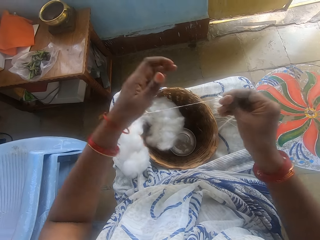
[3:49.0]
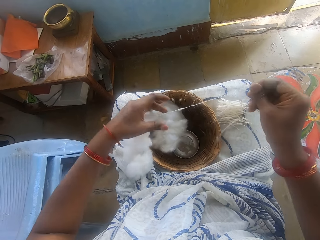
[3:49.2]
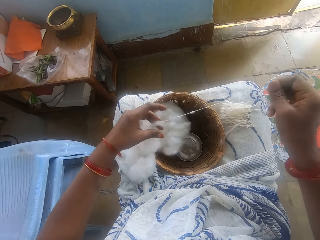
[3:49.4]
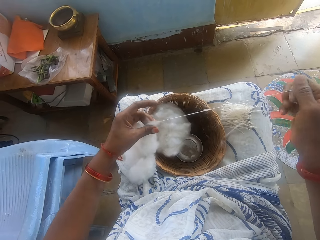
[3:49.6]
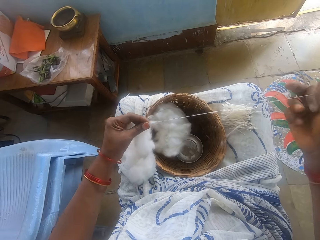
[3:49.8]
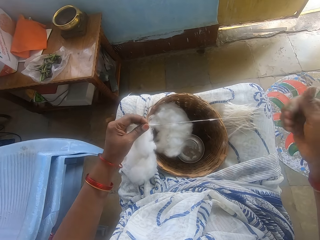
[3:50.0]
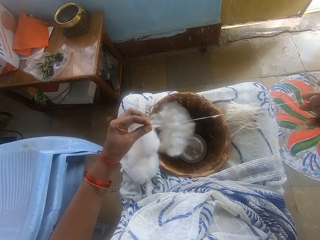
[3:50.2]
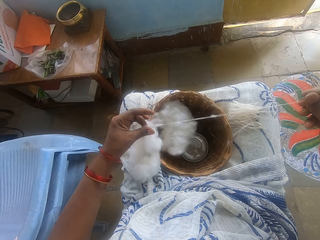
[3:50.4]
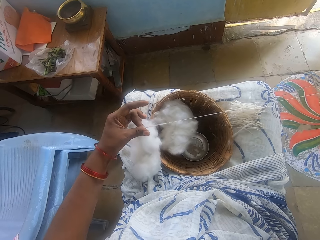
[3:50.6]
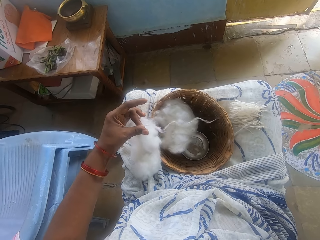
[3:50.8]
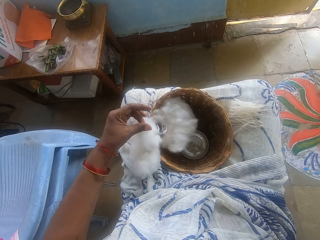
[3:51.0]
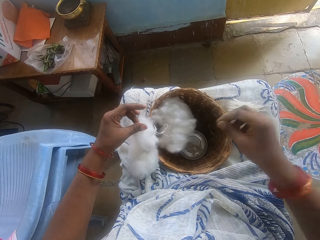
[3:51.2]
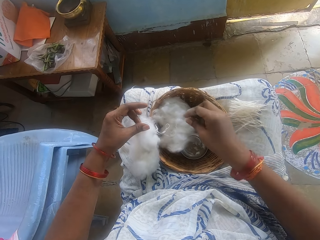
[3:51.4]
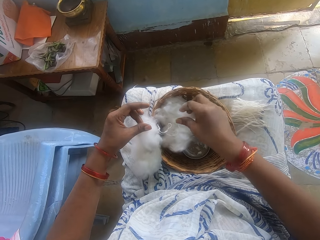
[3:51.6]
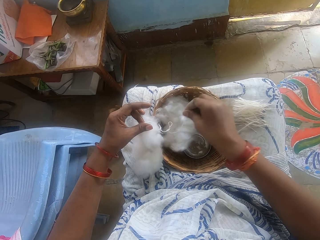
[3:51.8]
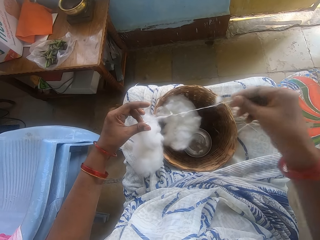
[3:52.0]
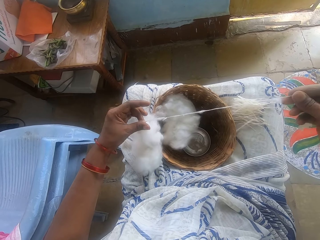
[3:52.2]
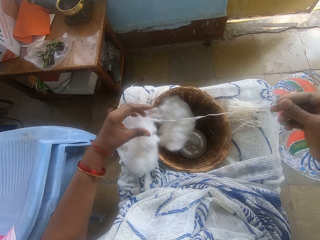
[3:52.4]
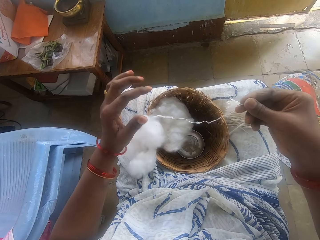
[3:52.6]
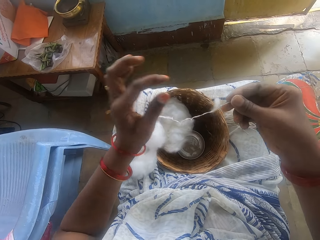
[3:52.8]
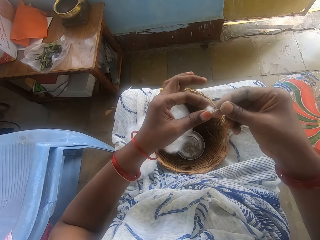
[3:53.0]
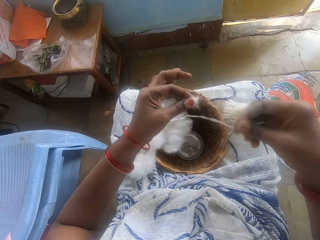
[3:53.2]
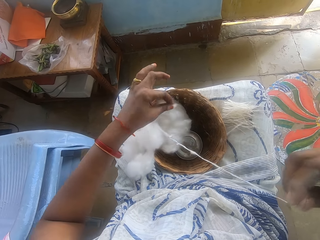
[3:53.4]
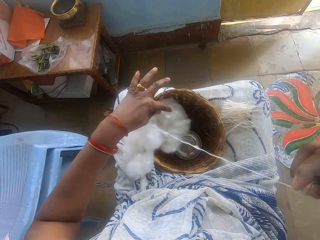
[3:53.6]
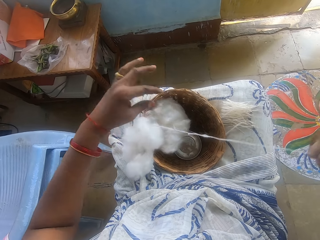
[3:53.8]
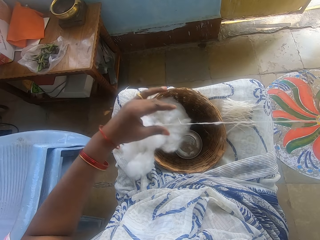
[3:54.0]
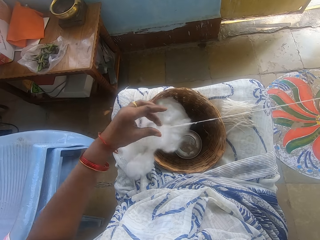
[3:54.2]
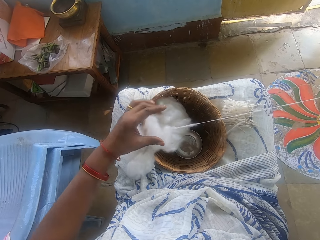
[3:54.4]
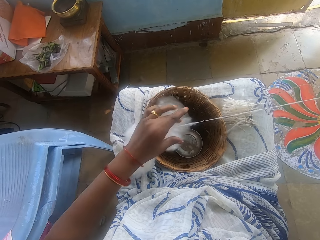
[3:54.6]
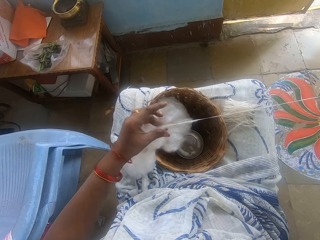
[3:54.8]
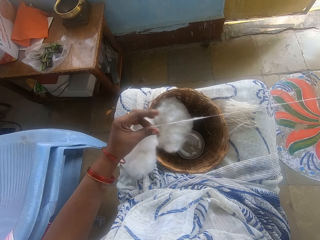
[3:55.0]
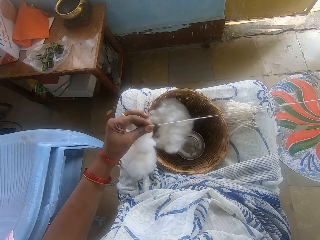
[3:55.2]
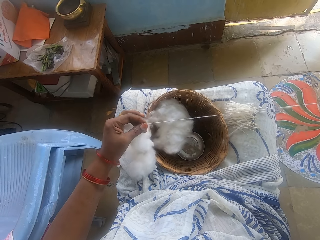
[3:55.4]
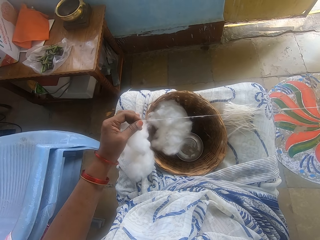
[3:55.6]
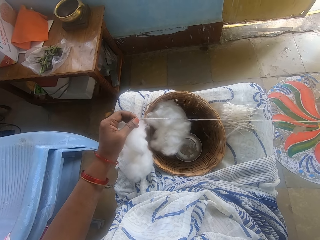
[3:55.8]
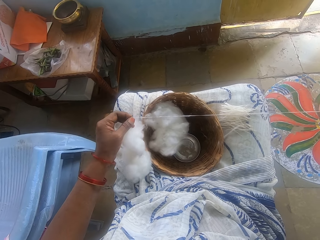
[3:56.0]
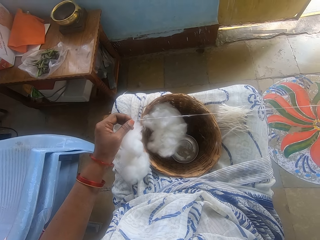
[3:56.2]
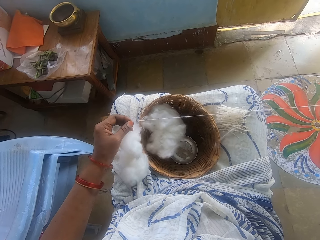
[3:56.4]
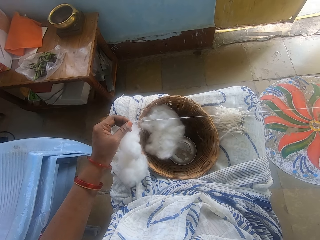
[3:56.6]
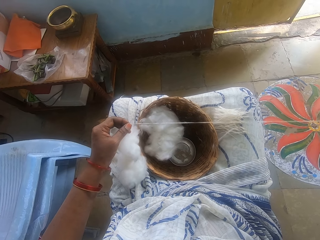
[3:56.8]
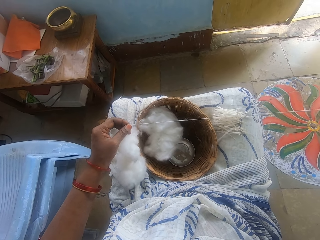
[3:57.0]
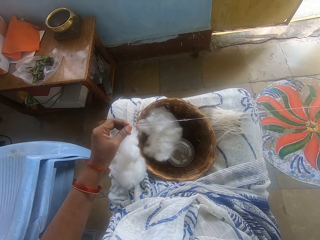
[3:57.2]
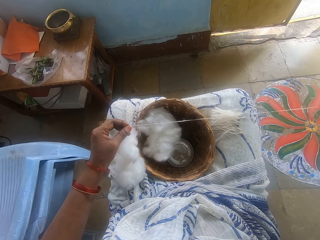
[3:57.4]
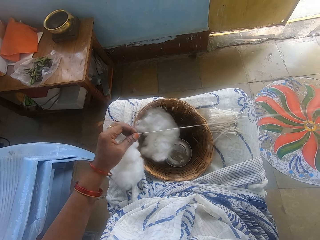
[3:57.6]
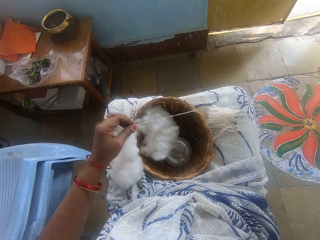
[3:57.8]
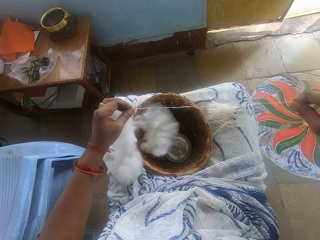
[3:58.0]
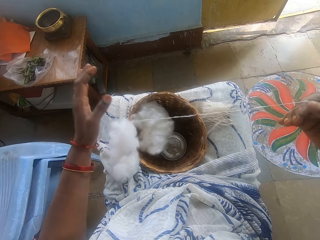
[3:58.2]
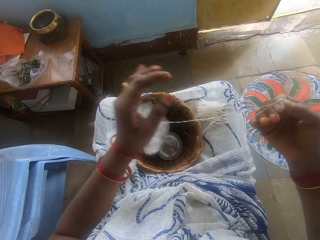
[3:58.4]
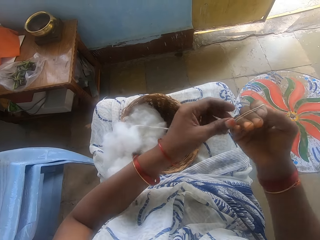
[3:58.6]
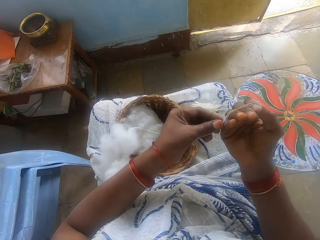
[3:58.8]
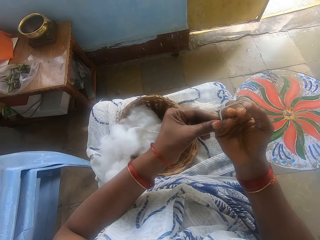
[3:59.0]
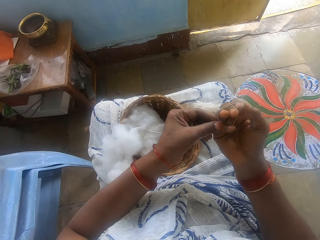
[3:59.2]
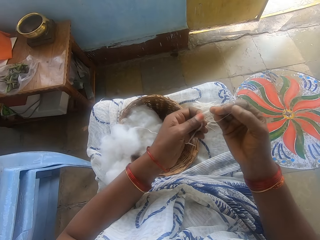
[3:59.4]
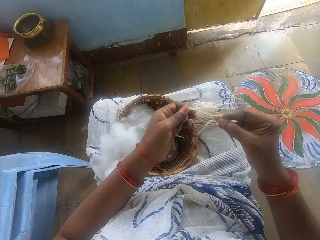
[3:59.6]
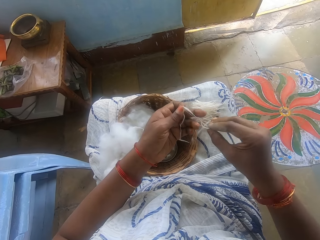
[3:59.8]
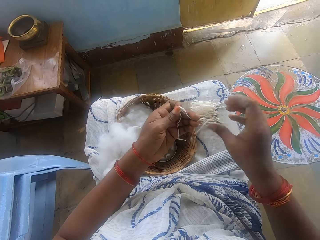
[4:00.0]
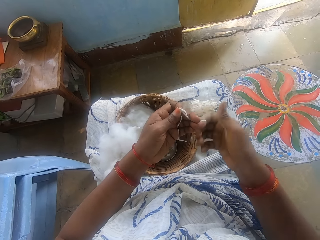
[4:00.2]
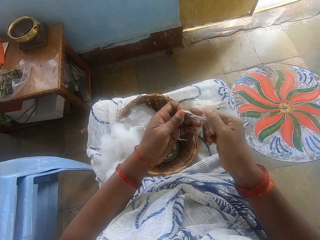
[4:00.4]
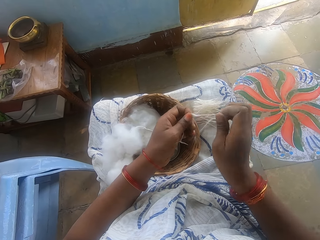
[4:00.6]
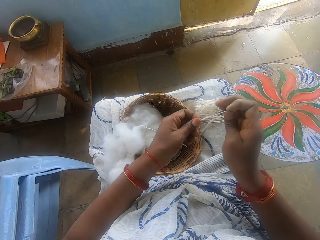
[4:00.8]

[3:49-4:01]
The camera wearer threads the cotton wool. They spin the wool. They measure the cotton wool.

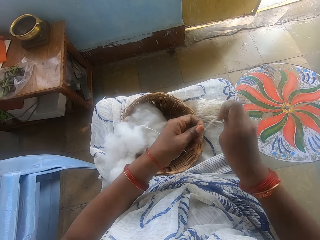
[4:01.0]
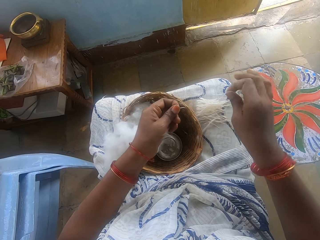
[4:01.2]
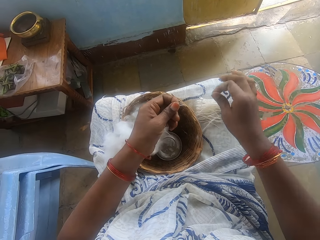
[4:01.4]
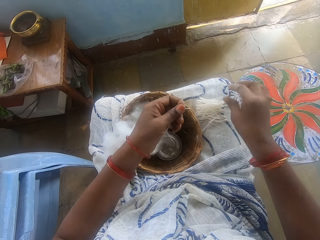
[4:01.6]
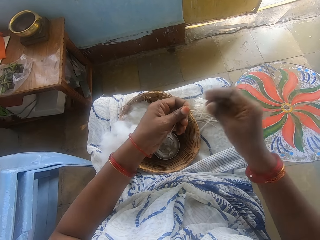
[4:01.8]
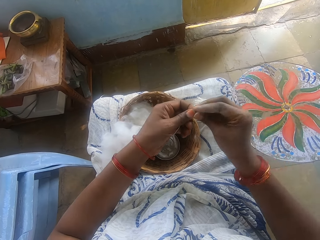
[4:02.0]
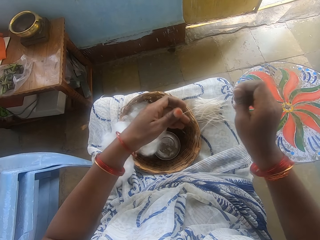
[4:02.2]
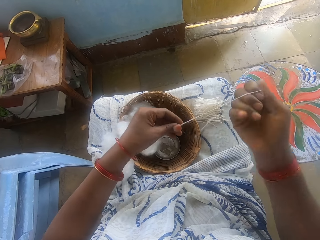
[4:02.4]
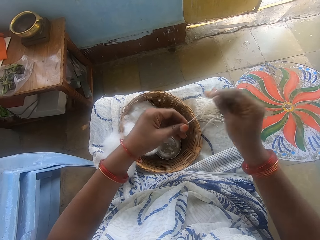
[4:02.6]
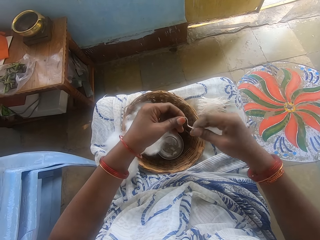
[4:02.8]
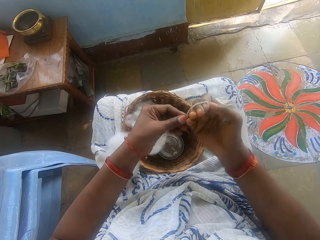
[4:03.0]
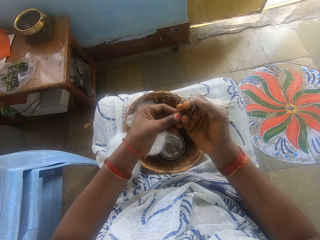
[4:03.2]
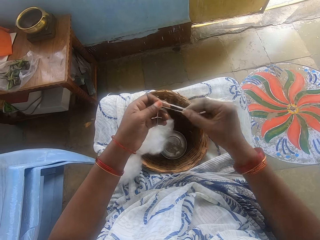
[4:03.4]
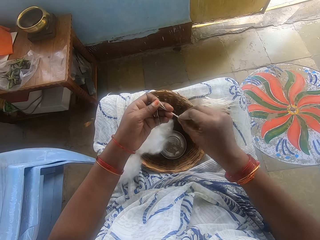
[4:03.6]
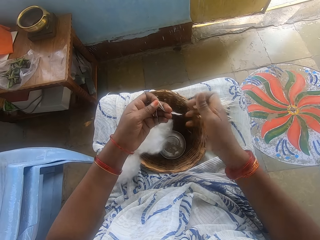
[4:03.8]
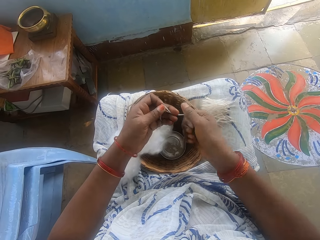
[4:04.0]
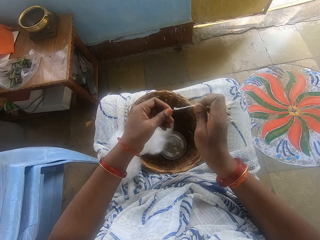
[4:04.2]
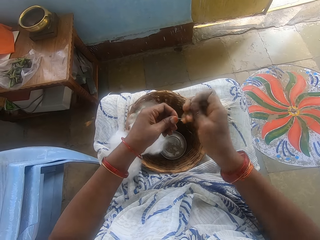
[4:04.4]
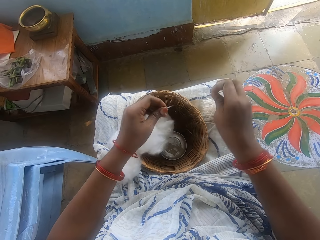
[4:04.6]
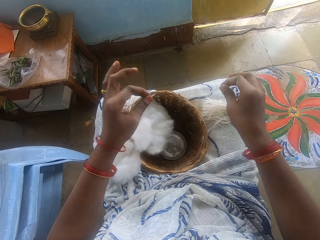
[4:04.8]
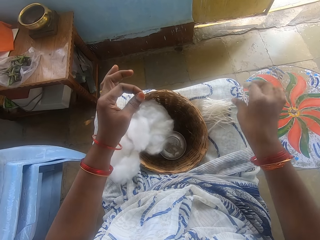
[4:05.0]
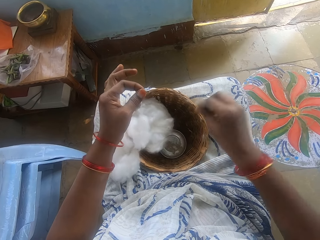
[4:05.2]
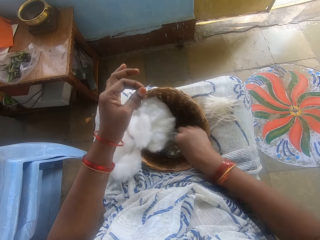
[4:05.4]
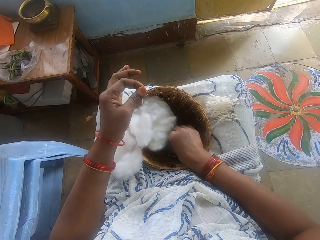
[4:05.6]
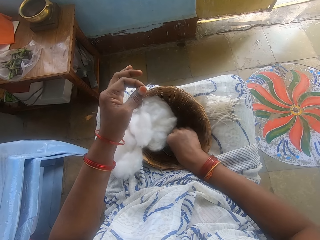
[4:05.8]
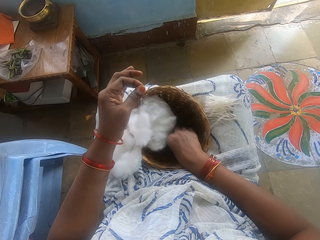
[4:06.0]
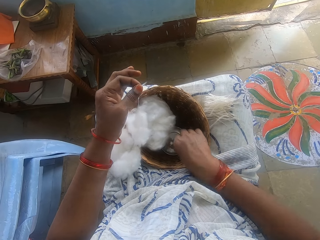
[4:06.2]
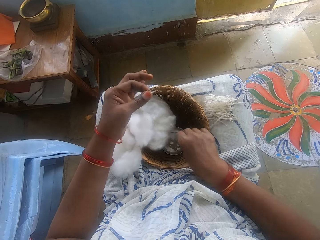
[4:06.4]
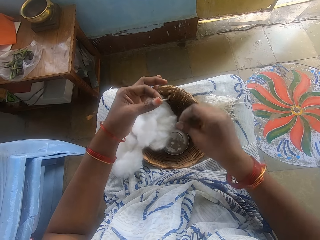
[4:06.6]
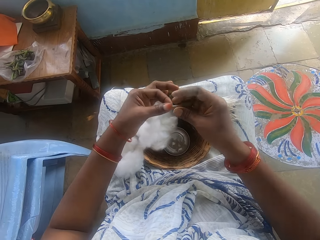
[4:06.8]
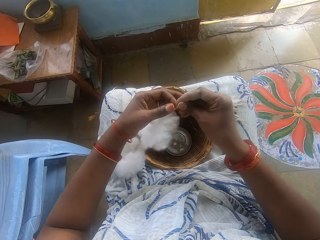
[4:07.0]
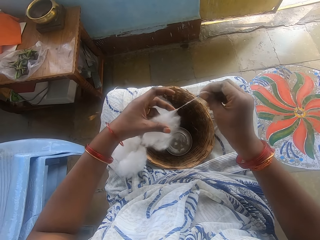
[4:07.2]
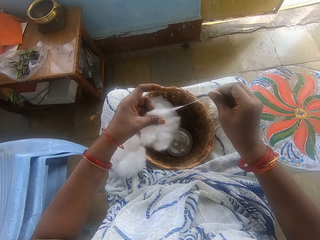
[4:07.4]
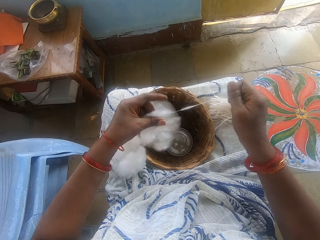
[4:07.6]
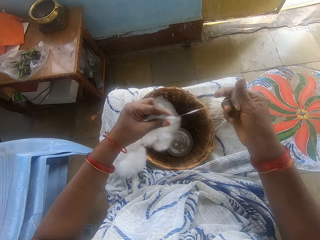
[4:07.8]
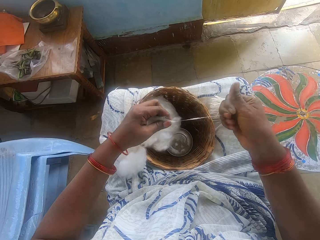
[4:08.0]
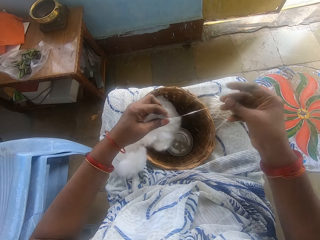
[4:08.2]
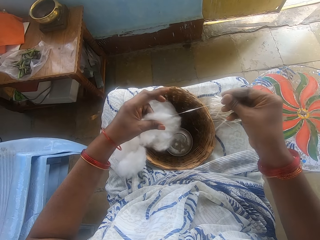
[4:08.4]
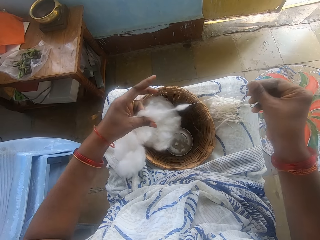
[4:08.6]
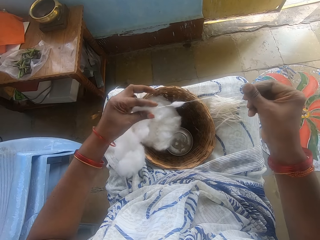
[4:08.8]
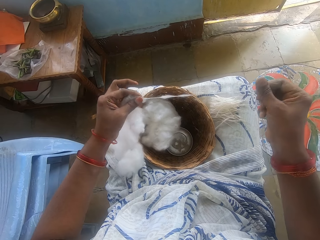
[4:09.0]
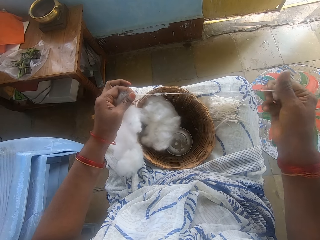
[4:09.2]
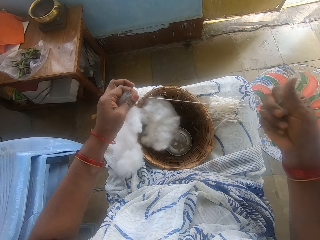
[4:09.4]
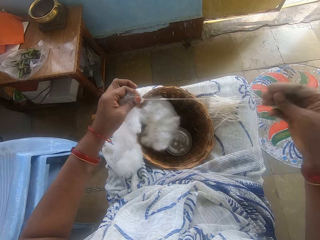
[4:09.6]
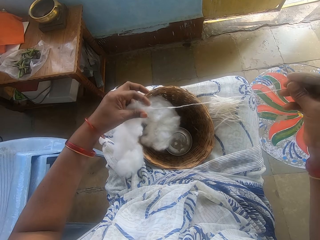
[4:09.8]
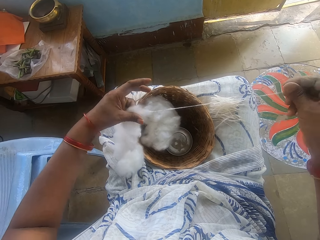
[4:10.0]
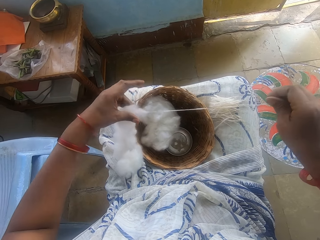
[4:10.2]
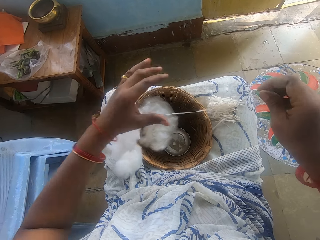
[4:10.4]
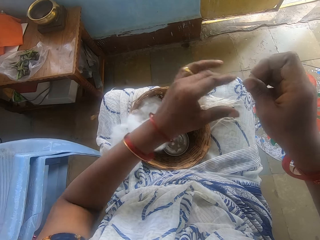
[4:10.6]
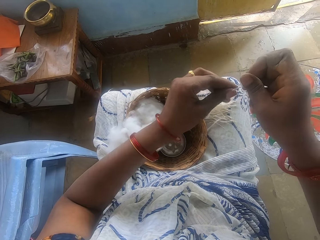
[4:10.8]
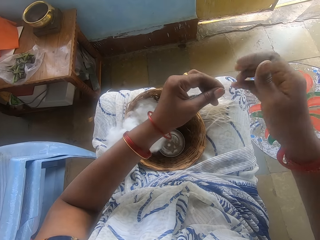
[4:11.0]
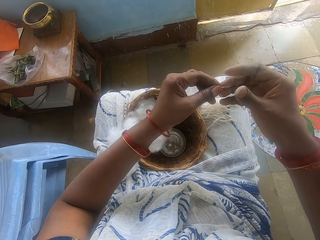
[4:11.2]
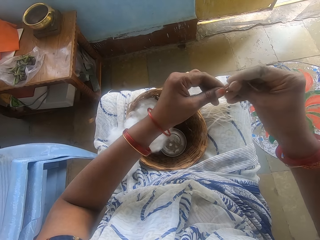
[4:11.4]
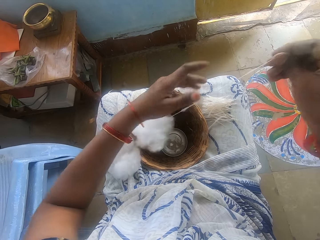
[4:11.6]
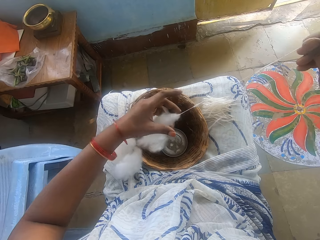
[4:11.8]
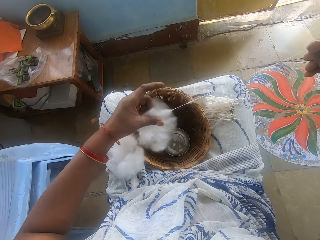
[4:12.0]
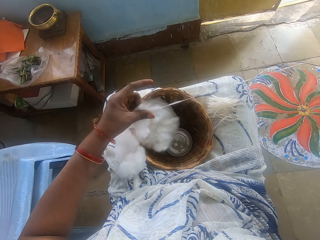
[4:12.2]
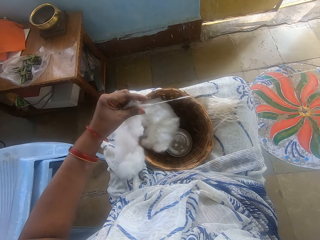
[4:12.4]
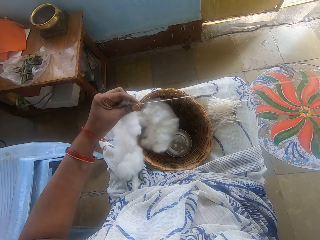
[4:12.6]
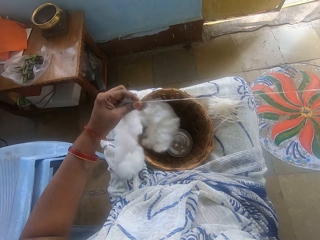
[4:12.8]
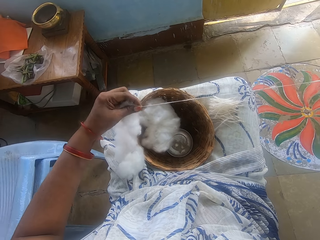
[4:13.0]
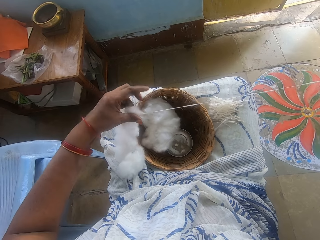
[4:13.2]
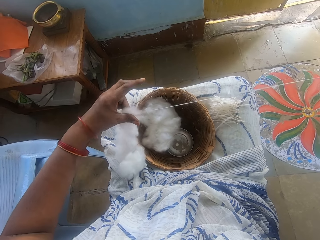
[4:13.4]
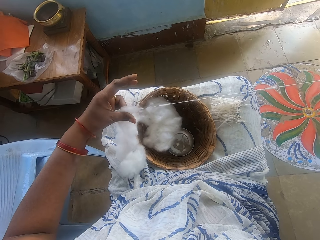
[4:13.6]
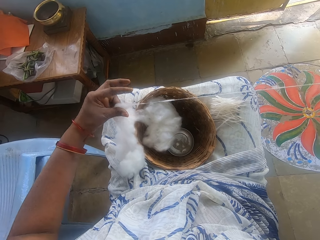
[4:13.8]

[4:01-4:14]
The camera wearer cuts the cotton wool into size. She drops the cotton wool on her lap. She spins the wool. She measures the cotton wool. She cuts the cotton wool into size. She drops the cotton wool on her lap. She touches water in the small bowl. She threads the cotton wool. She spins the wool.
